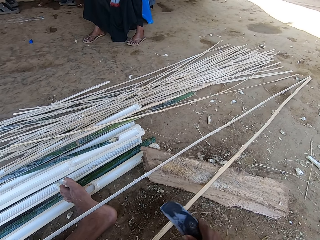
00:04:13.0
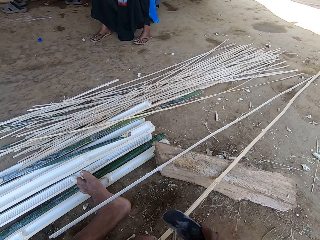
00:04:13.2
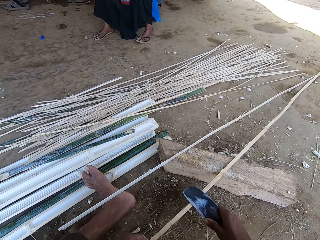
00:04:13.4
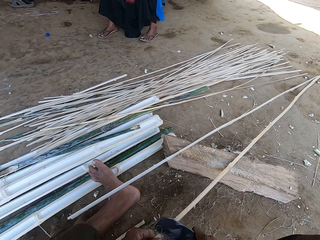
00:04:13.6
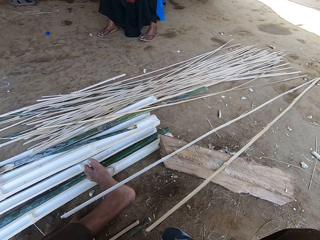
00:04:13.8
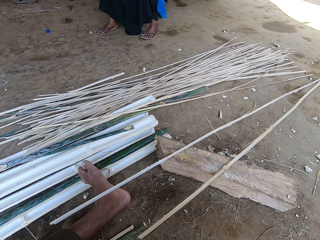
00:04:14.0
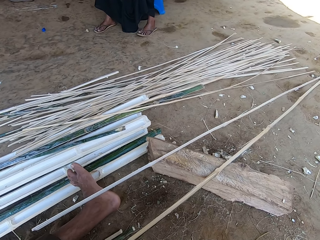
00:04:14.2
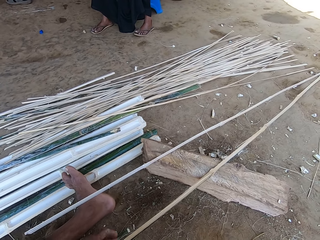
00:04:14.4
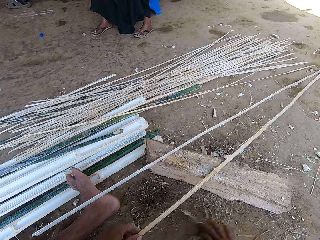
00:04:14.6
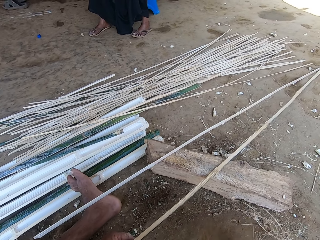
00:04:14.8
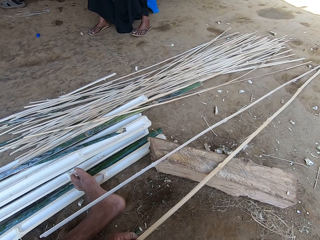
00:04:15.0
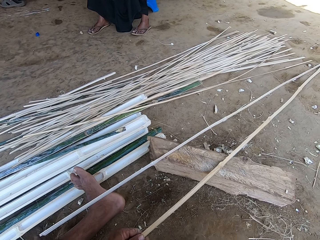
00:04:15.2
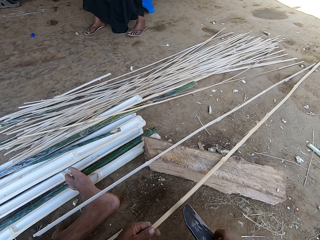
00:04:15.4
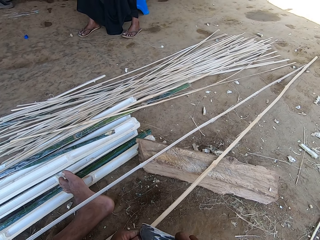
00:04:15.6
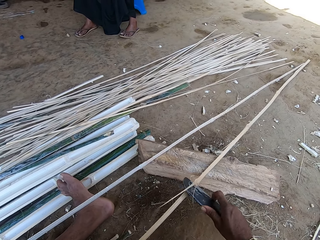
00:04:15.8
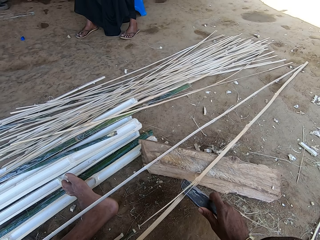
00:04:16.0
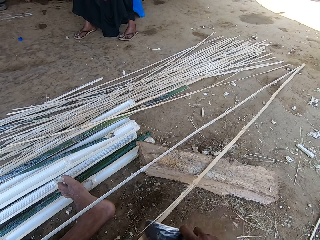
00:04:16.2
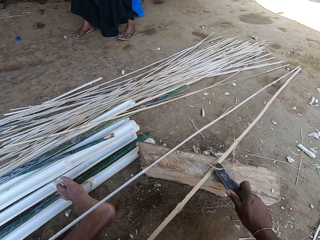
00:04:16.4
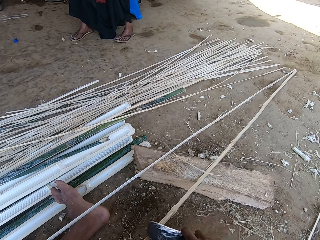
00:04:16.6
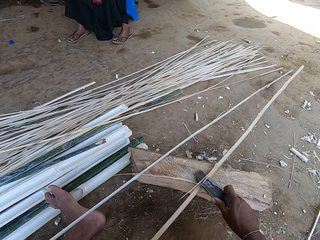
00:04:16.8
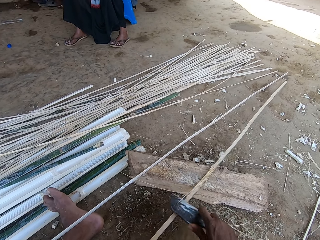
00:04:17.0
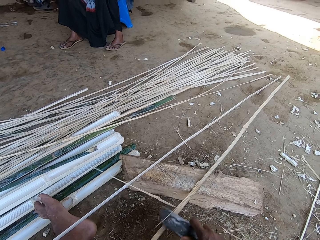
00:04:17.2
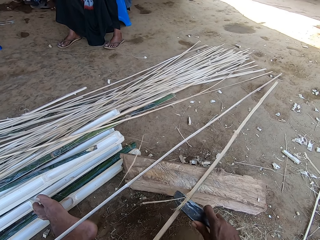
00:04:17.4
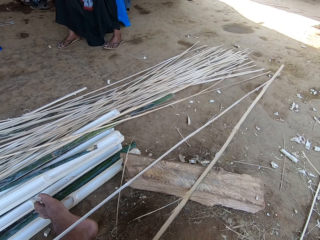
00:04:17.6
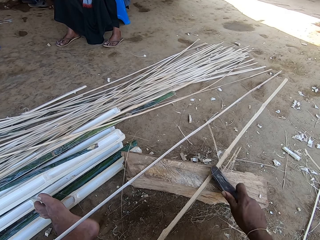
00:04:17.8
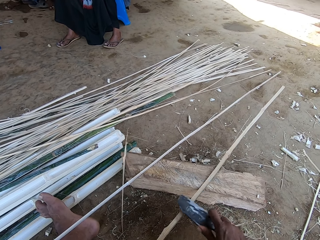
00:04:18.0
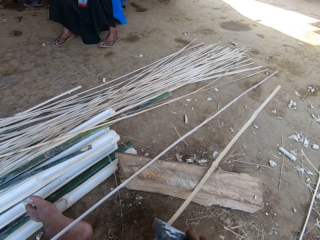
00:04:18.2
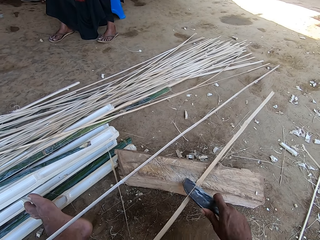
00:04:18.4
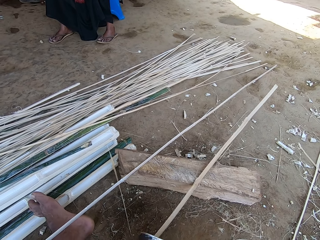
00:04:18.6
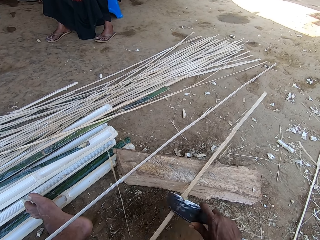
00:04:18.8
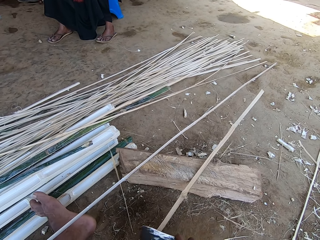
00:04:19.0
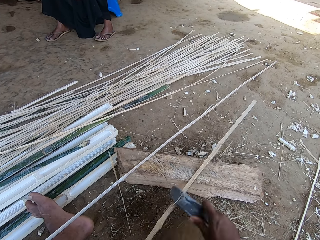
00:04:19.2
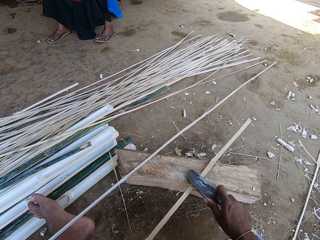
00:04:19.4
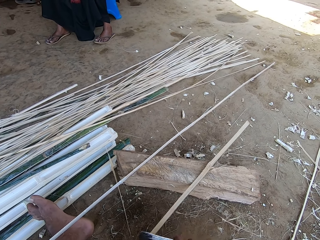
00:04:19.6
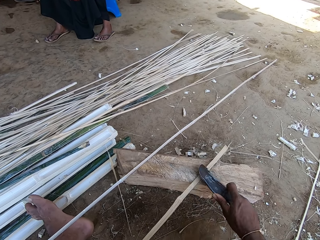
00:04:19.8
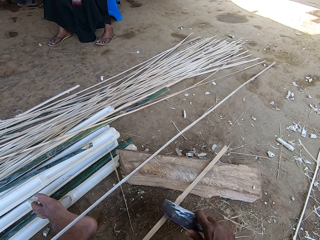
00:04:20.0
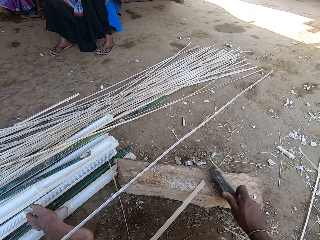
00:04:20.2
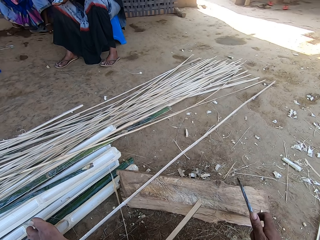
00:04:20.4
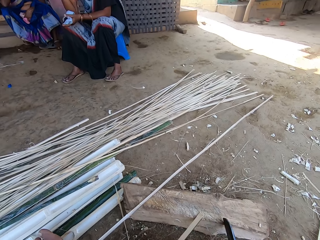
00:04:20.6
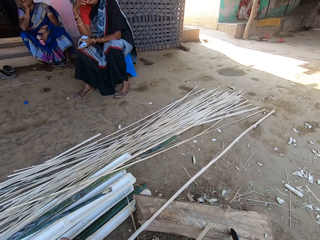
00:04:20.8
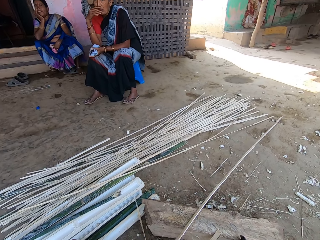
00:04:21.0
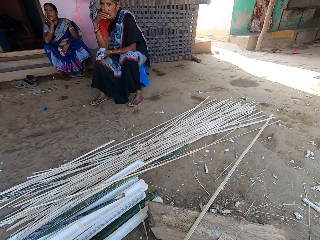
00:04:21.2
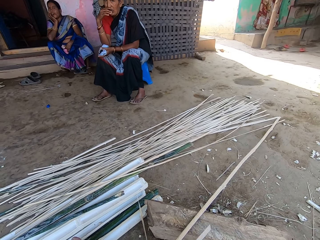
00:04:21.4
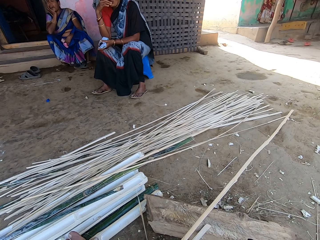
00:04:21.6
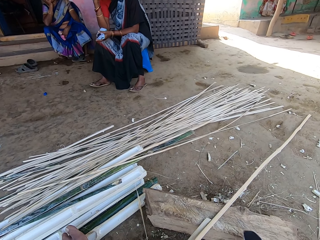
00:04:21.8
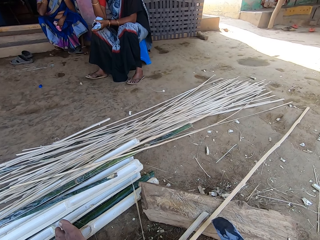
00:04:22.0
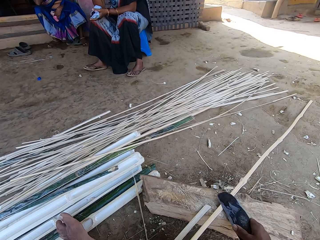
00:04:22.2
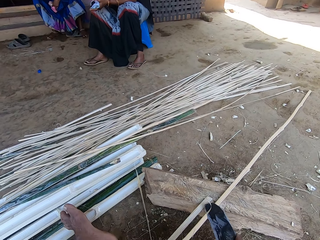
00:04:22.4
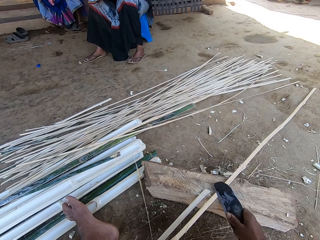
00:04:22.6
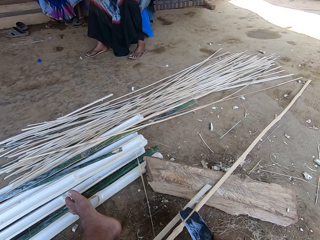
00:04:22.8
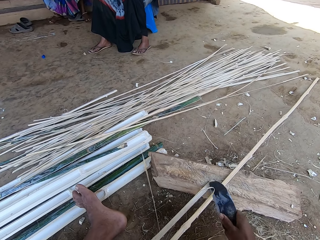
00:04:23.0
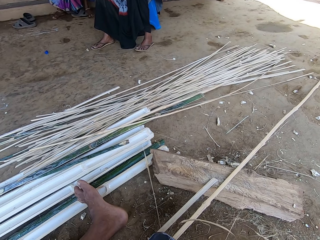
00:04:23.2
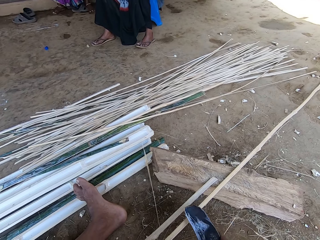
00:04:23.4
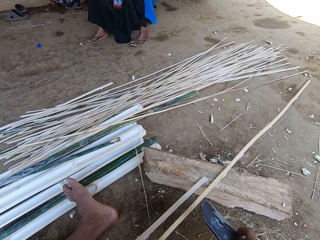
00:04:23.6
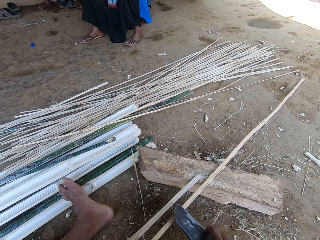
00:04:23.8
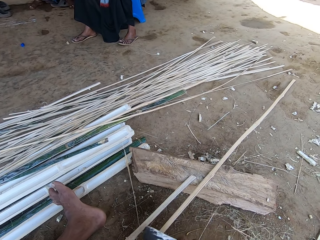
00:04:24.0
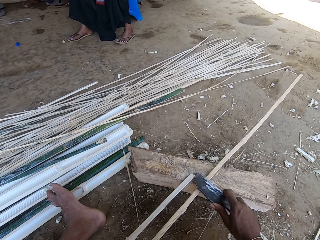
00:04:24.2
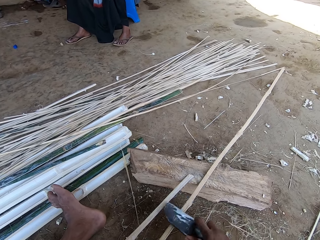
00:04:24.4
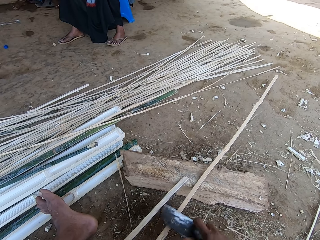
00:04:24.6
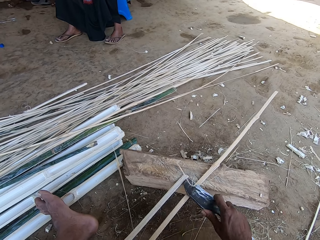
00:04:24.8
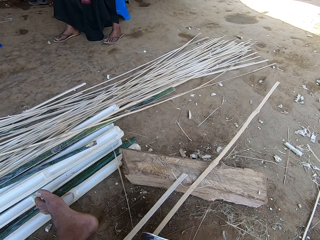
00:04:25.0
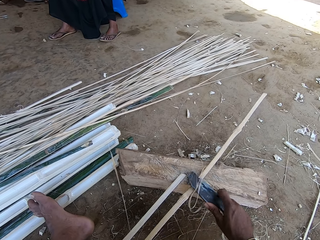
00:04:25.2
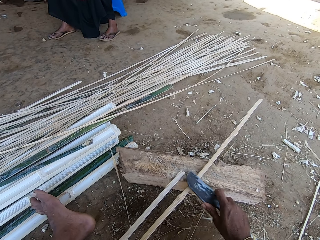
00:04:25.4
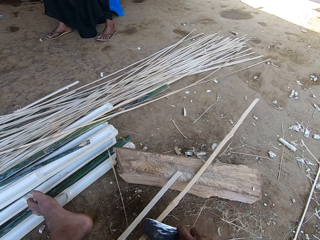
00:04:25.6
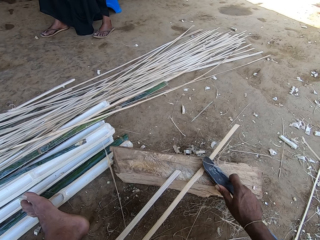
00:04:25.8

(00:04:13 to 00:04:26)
The camera wearer scrapes bamboo, drops the bamboo, talks to a woman and picks the bamboo. The woman talks to the camera wearer. The camera wearer scrapes the bamboo and talks to the woman. They look around. The woman talks to the camera wearer.

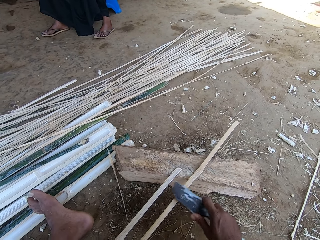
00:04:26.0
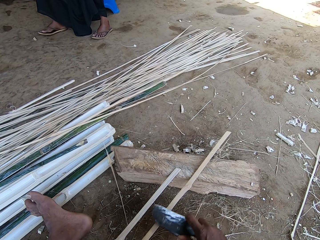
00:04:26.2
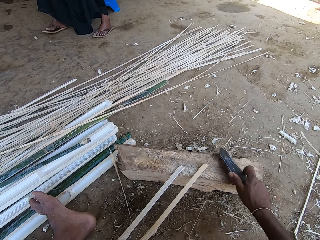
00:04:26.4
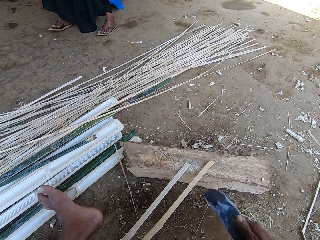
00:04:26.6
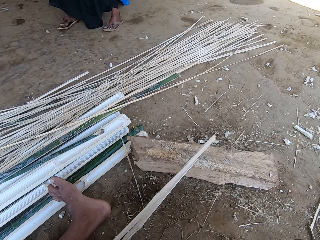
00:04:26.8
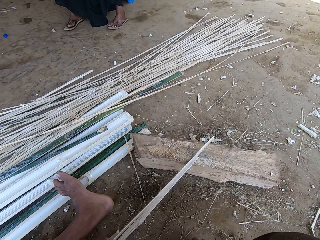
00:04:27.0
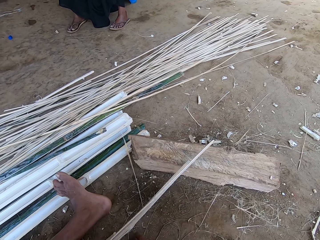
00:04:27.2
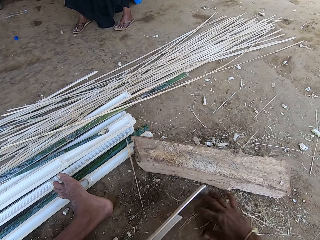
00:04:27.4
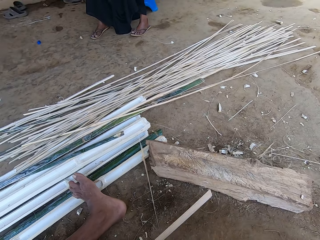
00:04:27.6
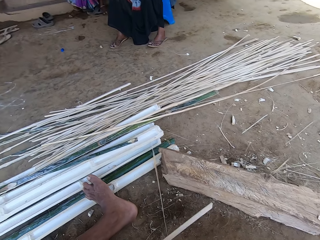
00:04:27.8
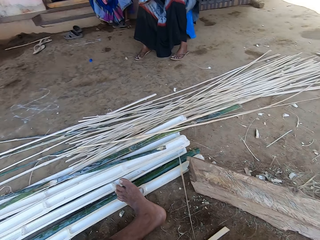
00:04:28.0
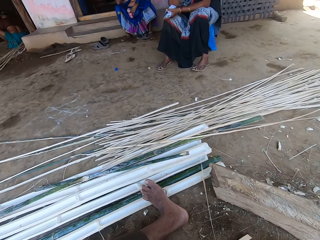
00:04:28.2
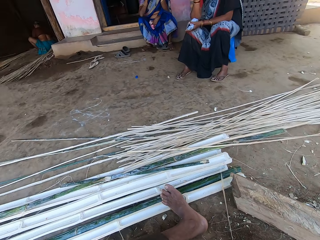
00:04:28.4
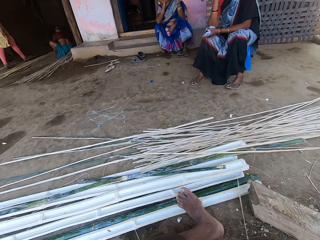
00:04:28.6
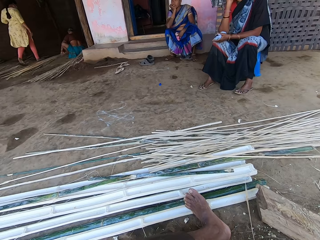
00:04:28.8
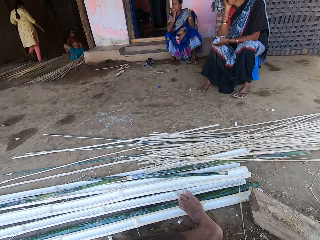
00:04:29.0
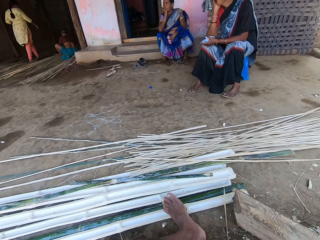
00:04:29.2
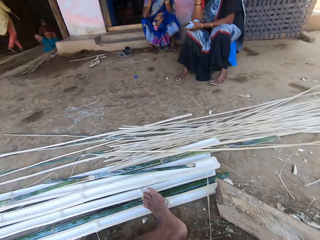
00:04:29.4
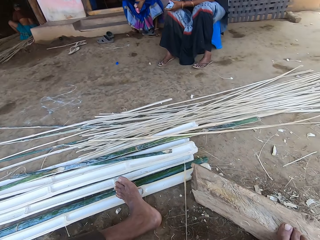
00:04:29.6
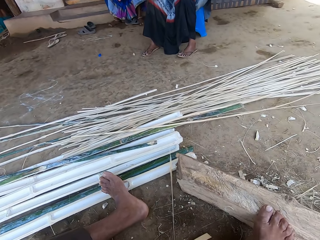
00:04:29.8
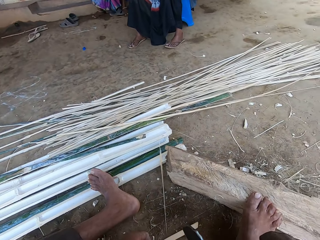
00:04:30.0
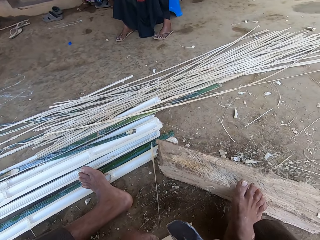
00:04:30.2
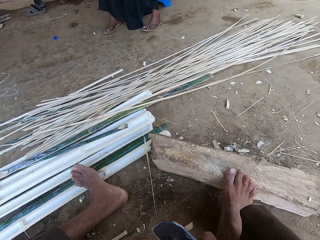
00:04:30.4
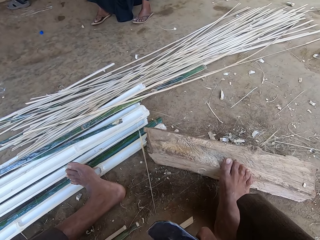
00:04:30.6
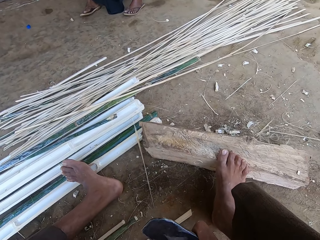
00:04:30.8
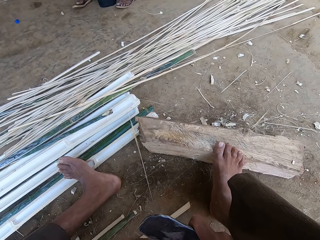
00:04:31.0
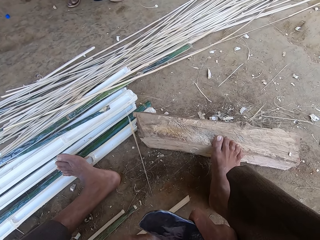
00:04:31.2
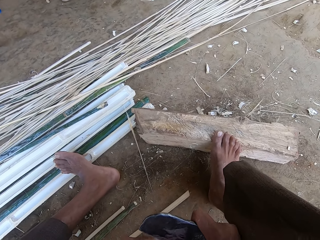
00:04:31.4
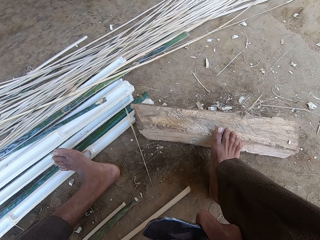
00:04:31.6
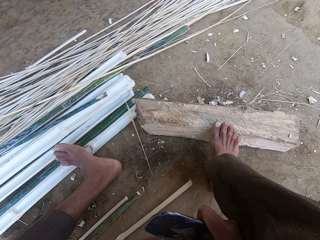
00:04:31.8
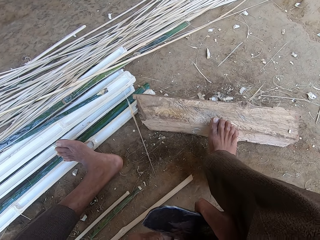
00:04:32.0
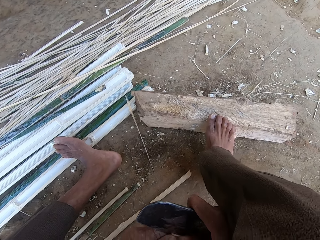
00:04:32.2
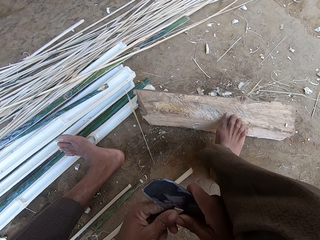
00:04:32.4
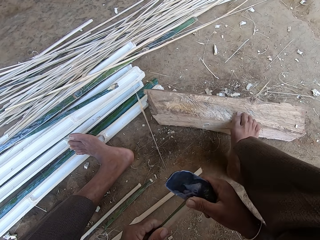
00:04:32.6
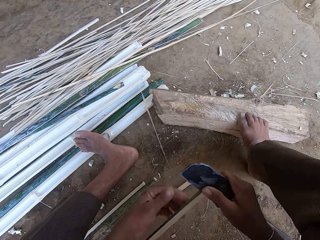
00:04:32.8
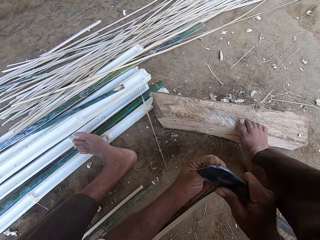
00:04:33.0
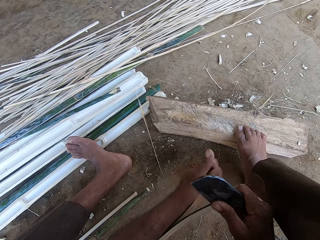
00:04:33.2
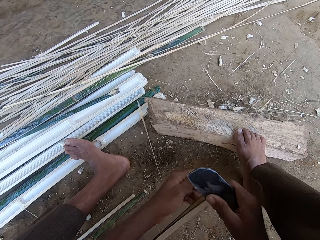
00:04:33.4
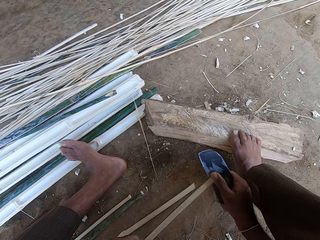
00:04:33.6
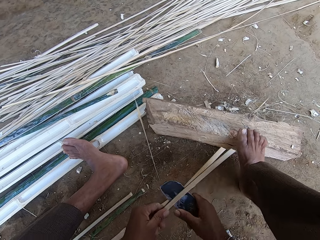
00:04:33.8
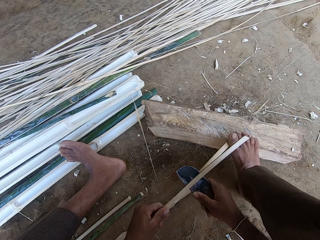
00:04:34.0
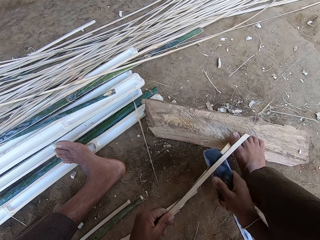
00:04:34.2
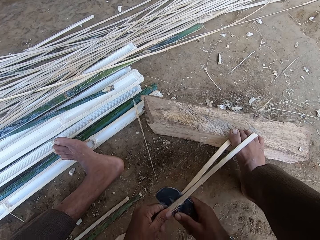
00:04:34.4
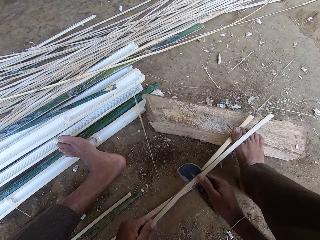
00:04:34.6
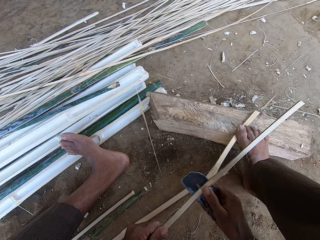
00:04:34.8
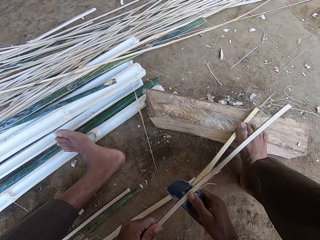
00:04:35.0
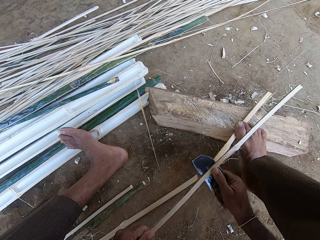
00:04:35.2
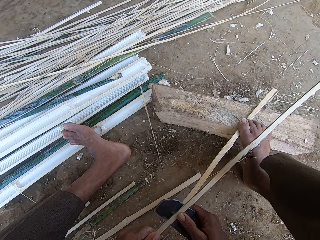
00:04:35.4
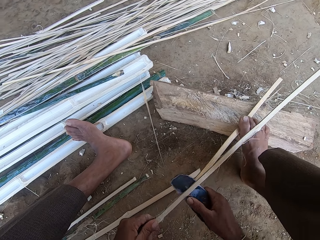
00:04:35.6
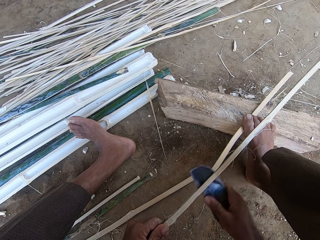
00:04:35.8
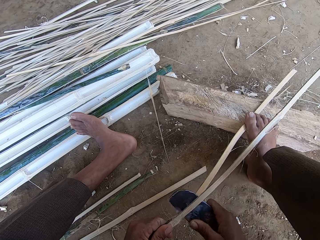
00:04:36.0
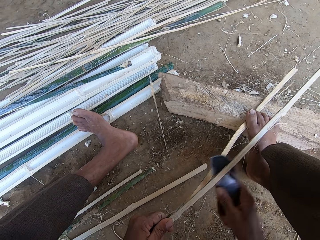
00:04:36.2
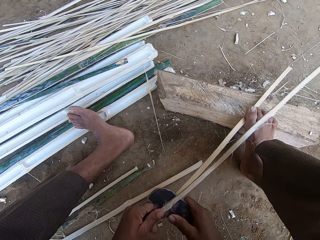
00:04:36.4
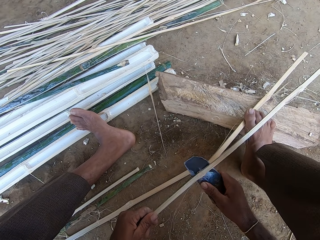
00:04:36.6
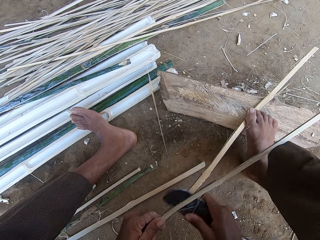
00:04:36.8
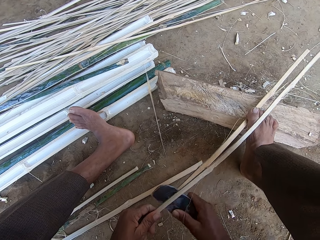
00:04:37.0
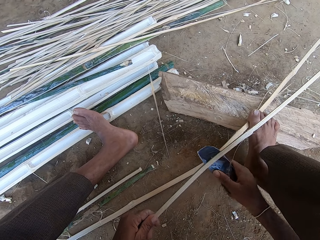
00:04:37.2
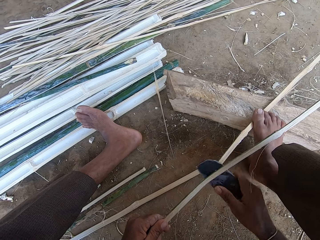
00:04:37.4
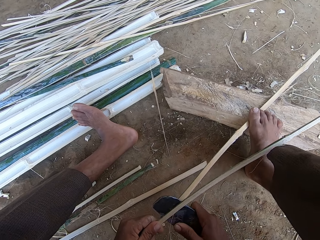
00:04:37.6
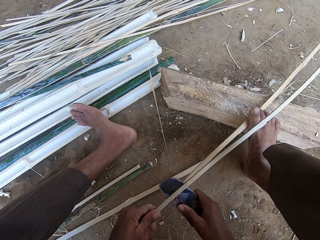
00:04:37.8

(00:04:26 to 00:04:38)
The camera wearer talks to a woman, slices bamboo and pulls with a hand. The woman talks to the camera wearer. The camera wearer steps on the bamboo and chops the reeds with a sickle.
